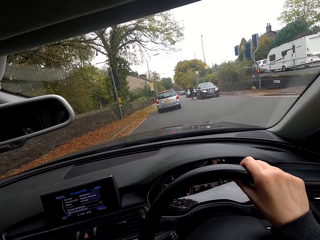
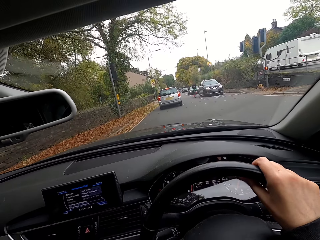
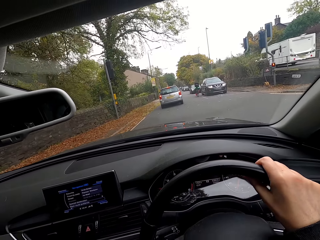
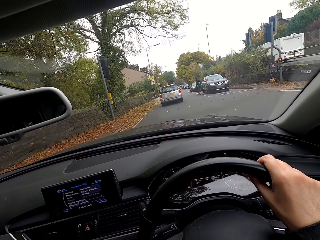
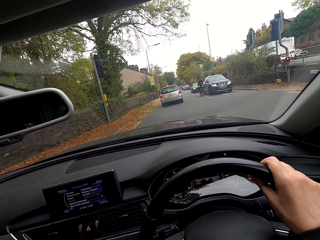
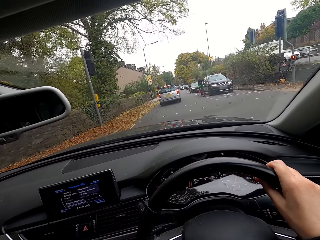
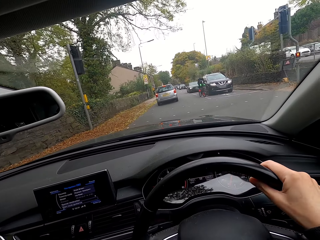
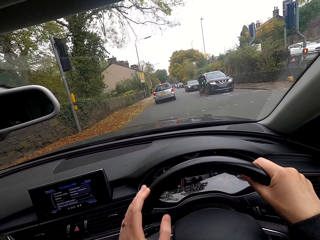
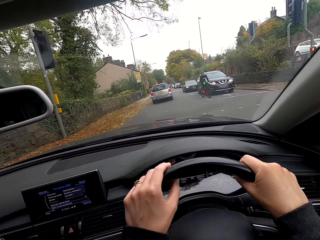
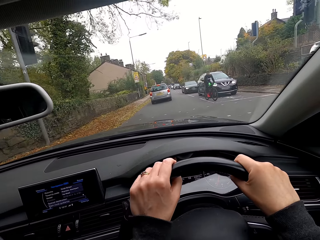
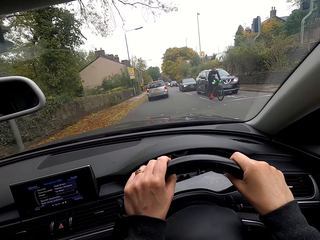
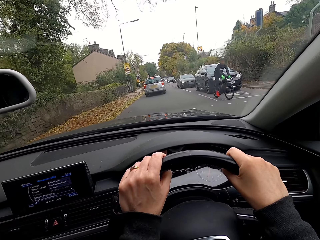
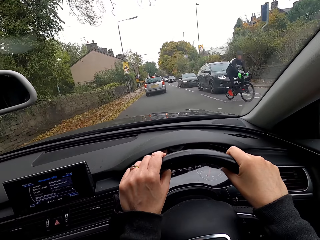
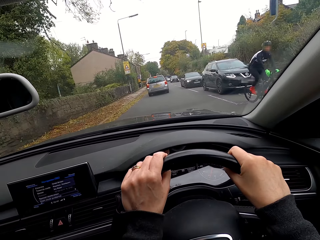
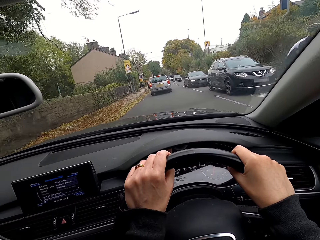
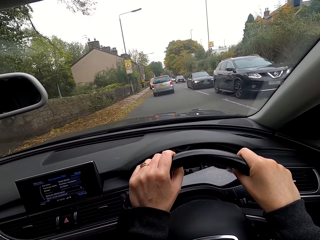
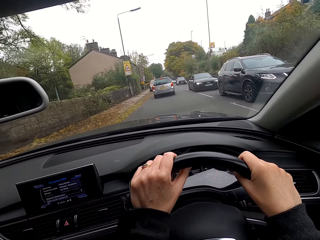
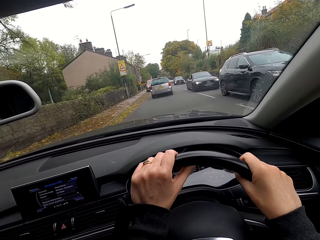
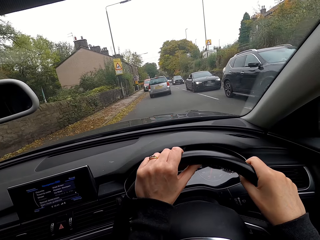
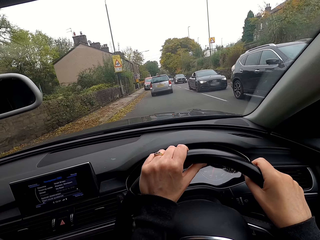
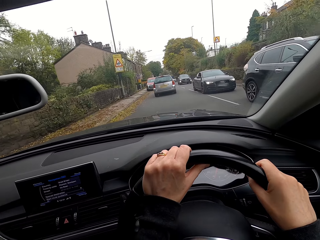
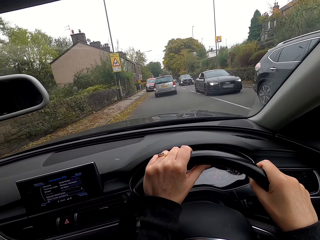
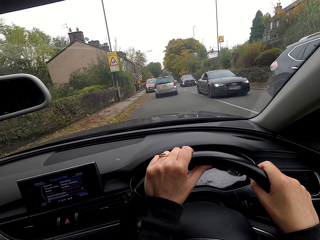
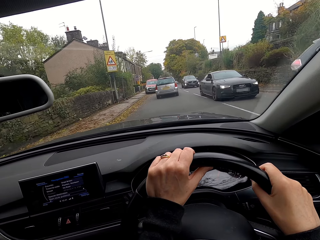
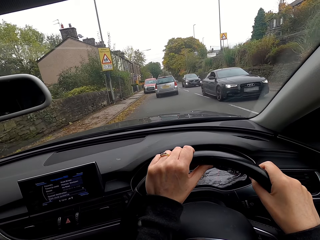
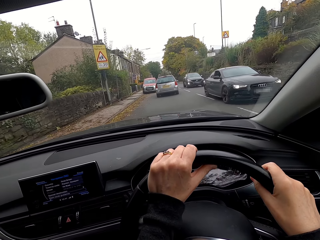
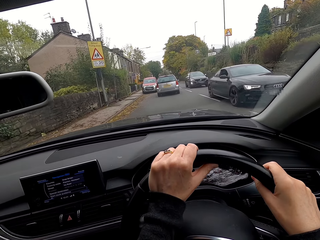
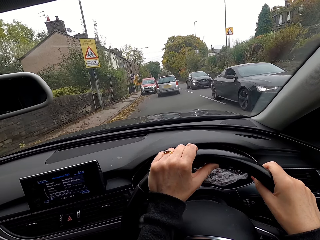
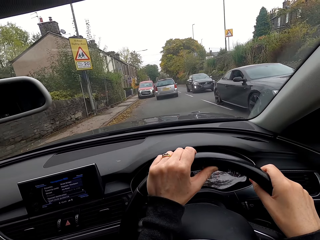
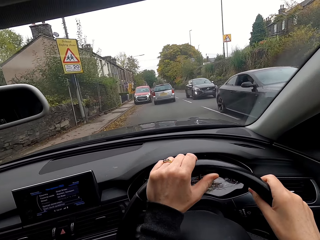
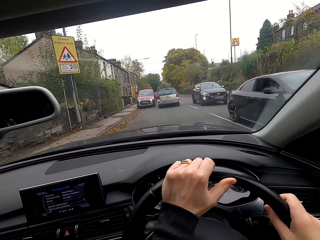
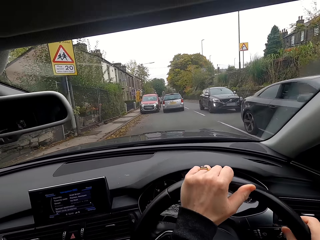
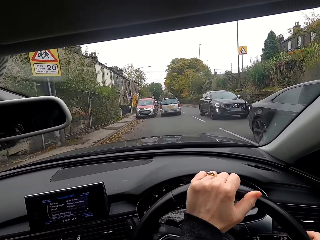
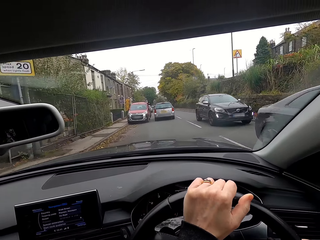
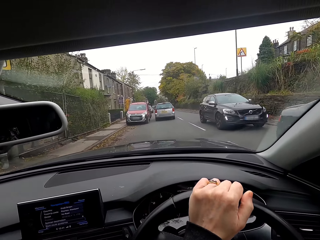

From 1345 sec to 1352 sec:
The camera wearer drives the car with the steering wheel in both hands.

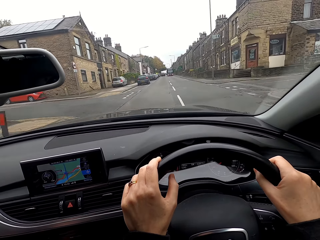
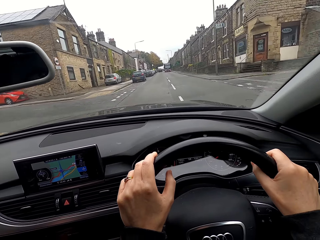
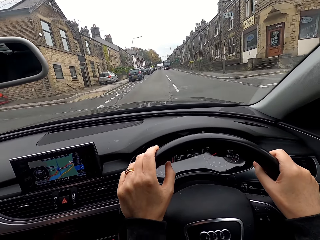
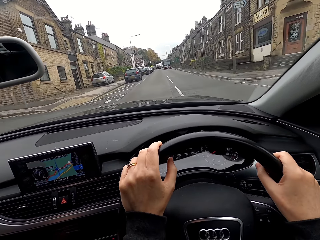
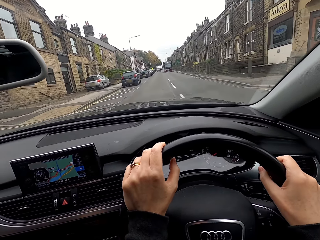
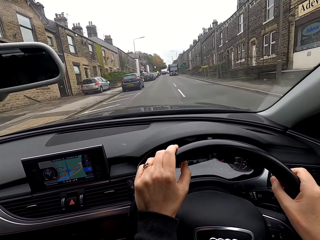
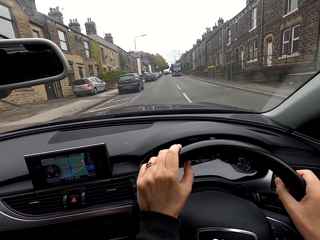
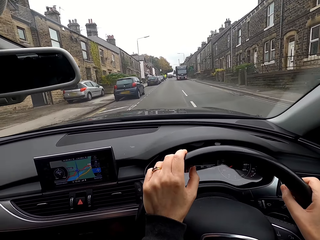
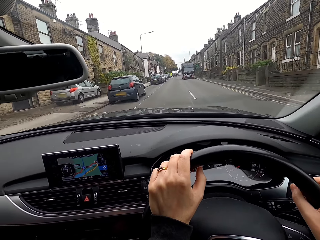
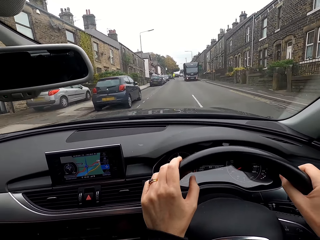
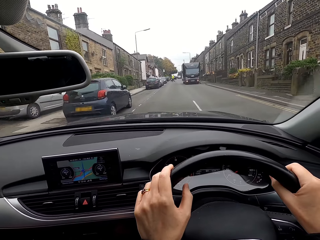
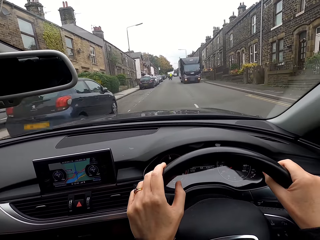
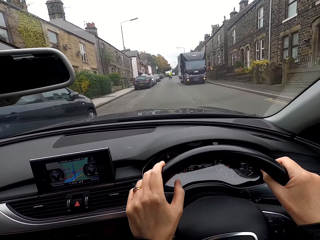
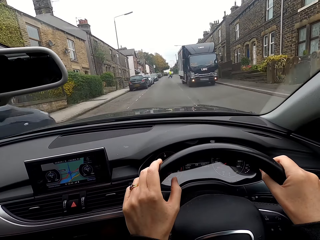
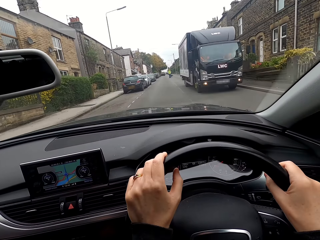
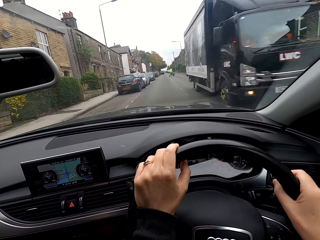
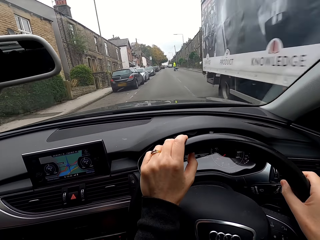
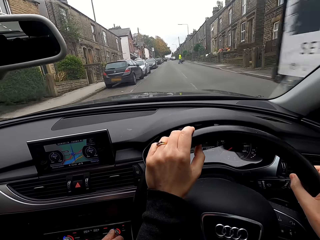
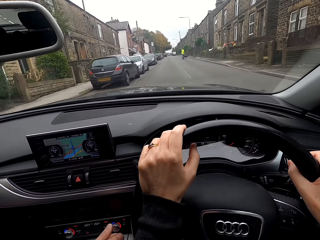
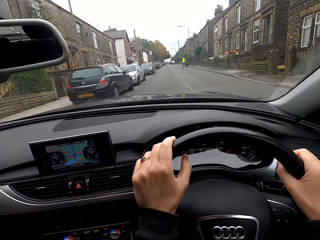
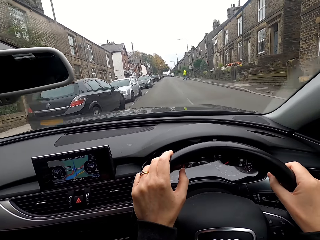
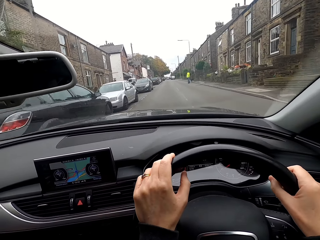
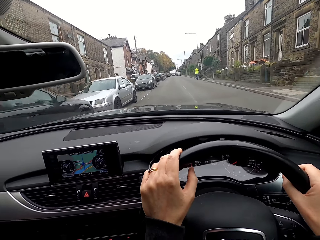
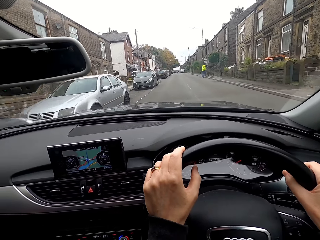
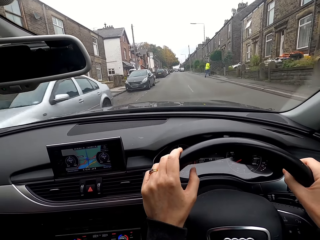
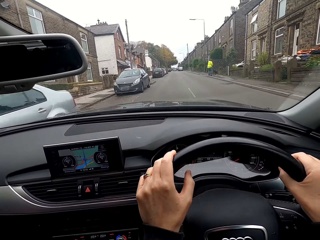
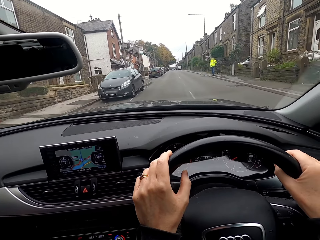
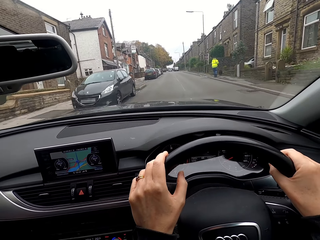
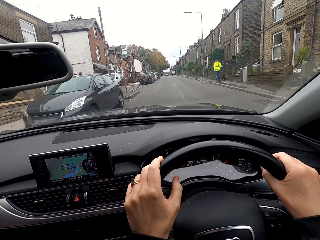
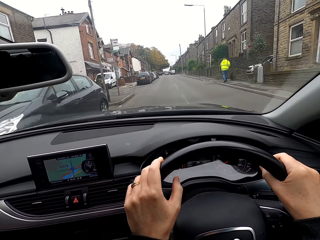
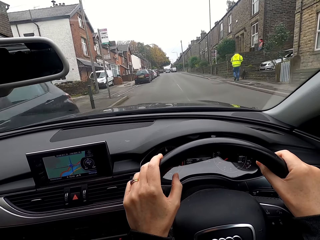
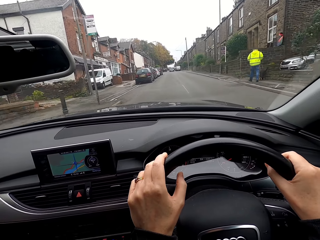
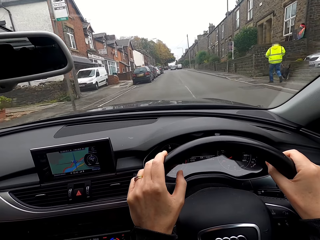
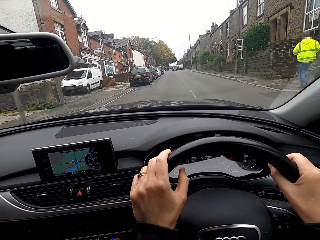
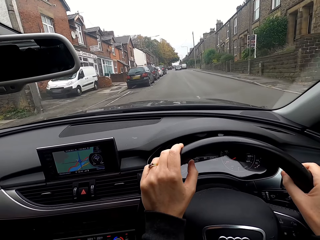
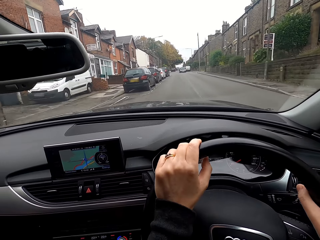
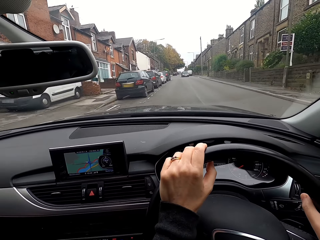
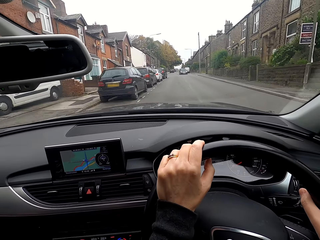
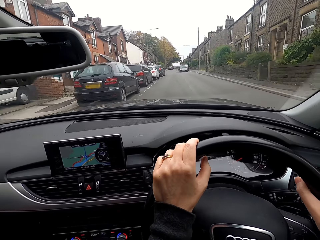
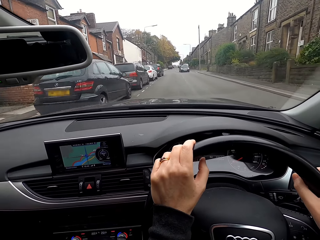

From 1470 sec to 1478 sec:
A man crosses the road.

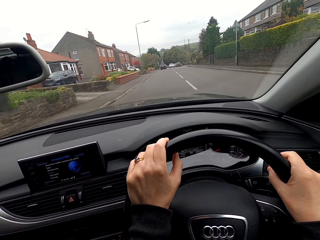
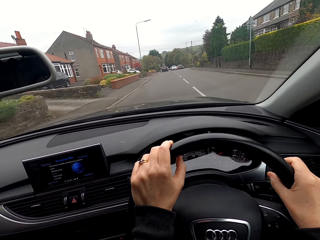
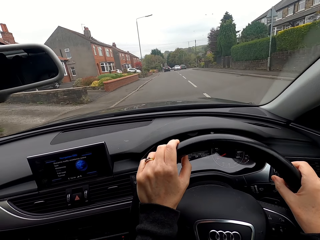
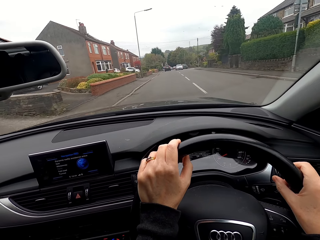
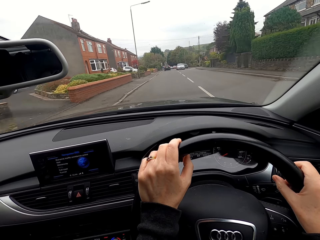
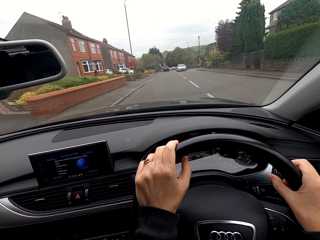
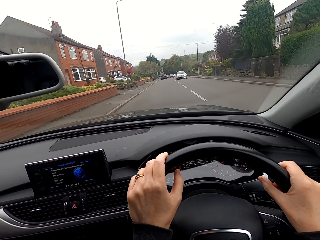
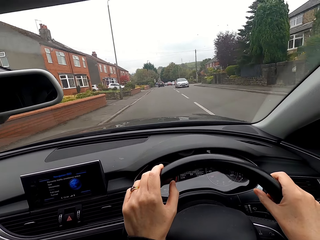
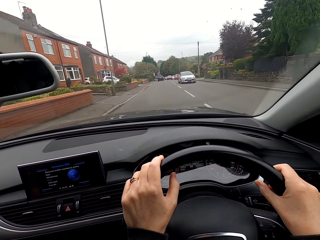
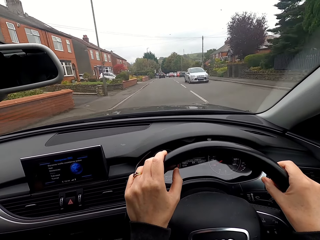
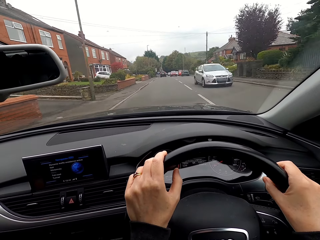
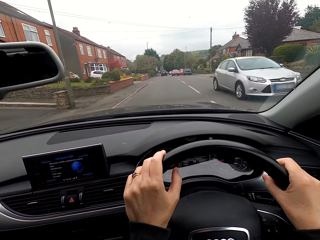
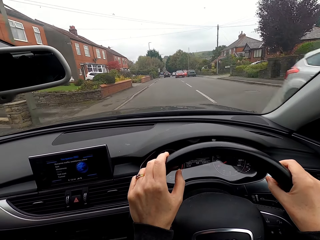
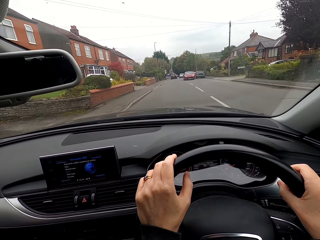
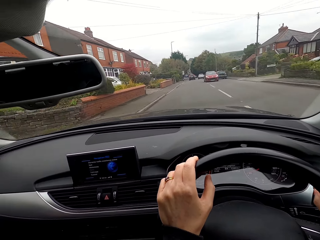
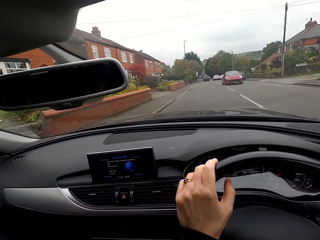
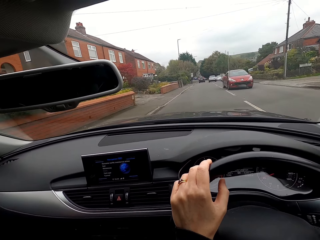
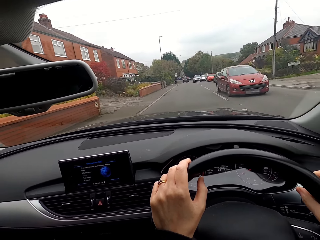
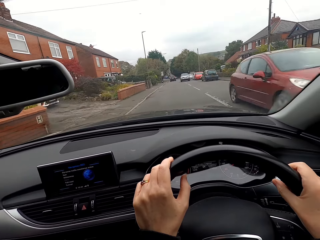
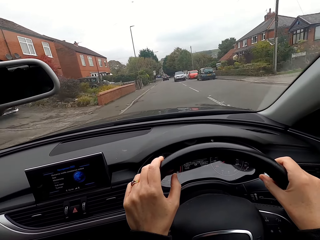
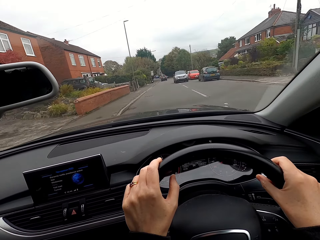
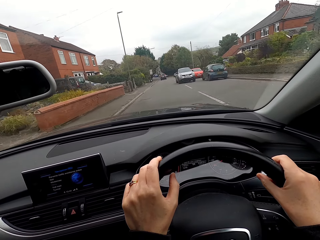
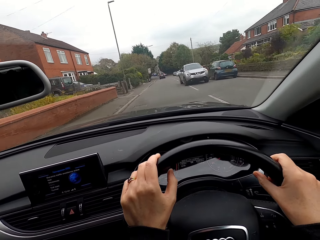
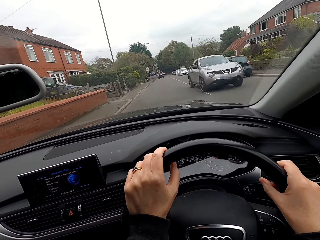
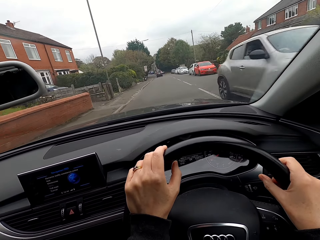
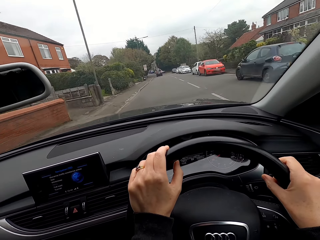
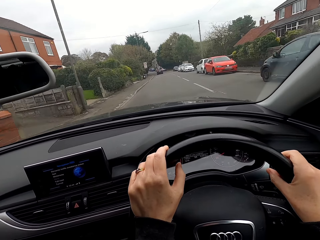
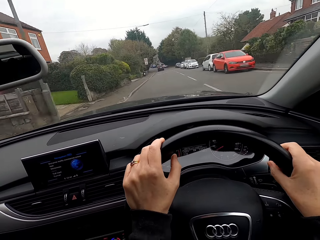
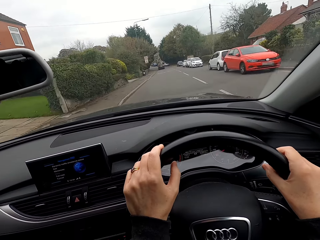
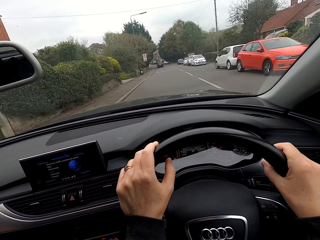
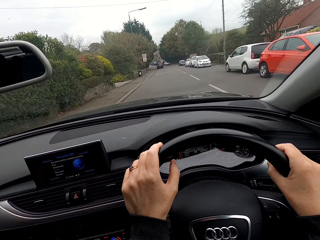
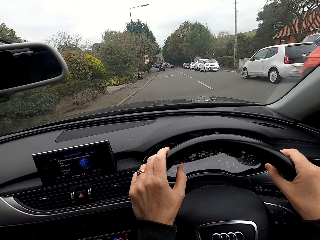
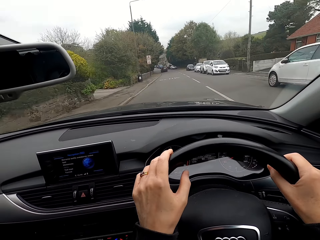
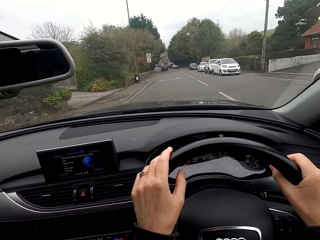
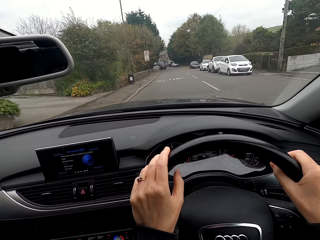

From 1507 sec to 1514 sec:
The camera wearer interacts with a man in the car.
